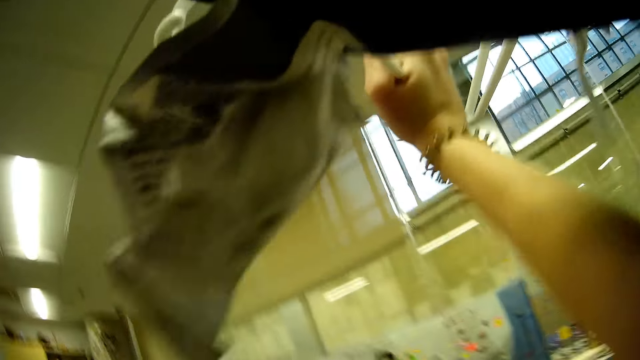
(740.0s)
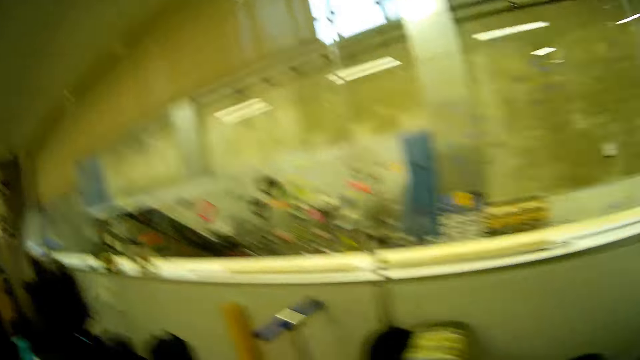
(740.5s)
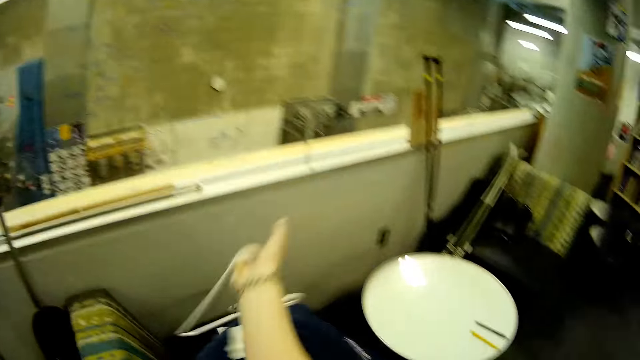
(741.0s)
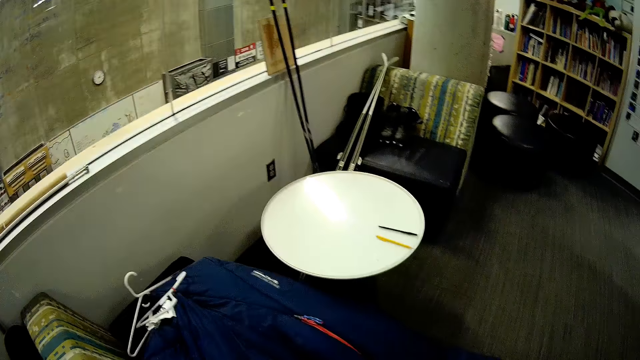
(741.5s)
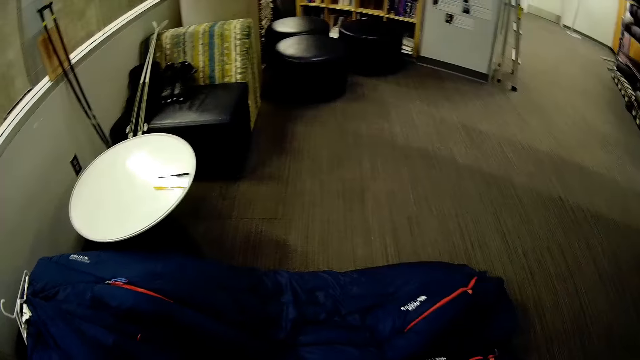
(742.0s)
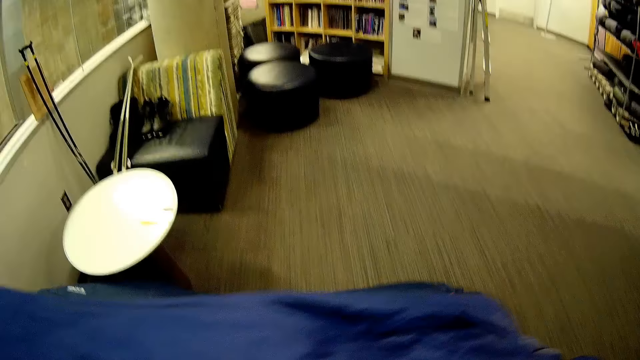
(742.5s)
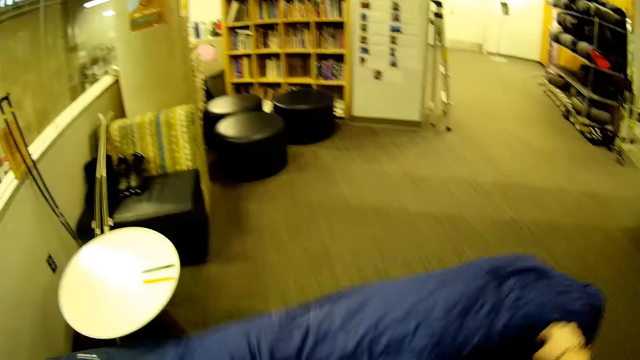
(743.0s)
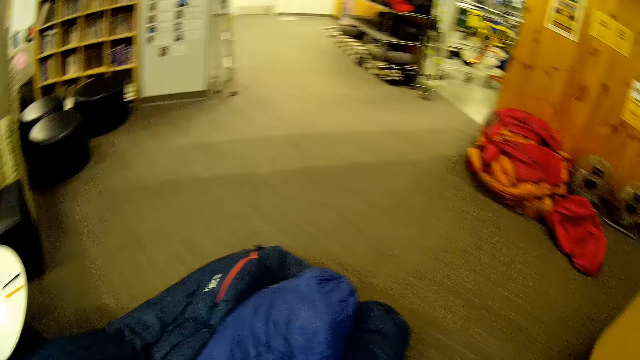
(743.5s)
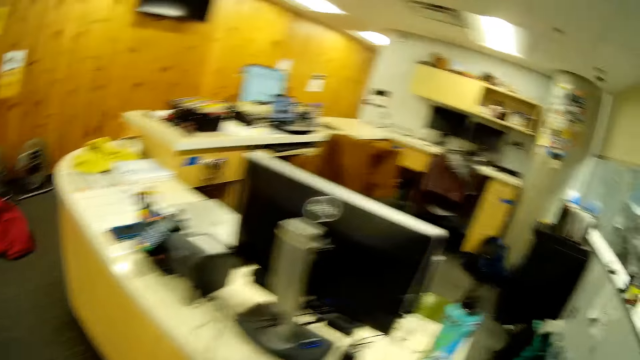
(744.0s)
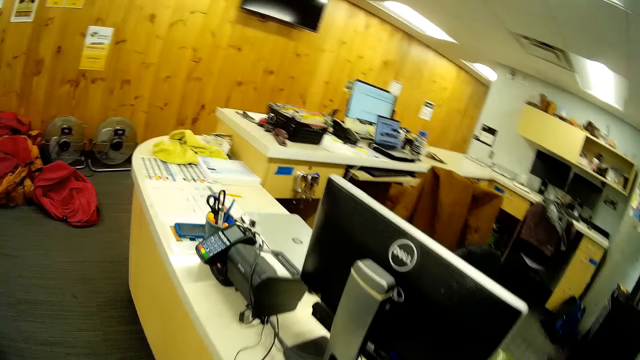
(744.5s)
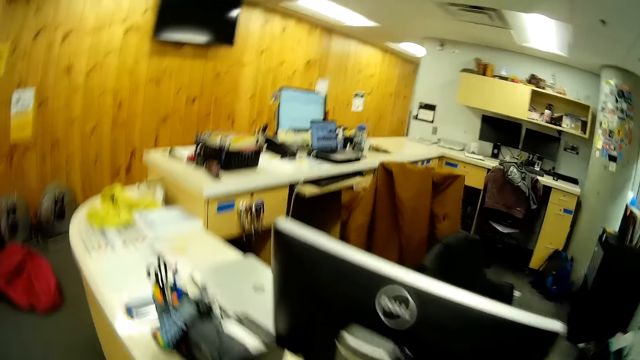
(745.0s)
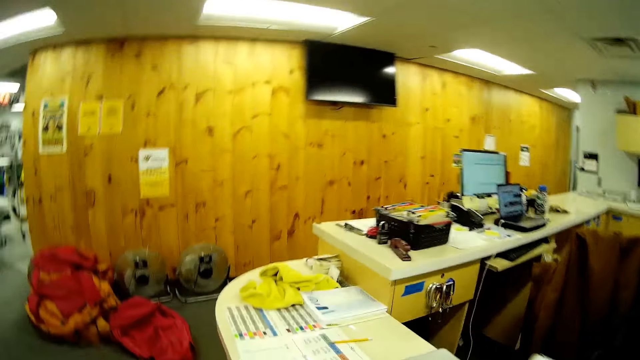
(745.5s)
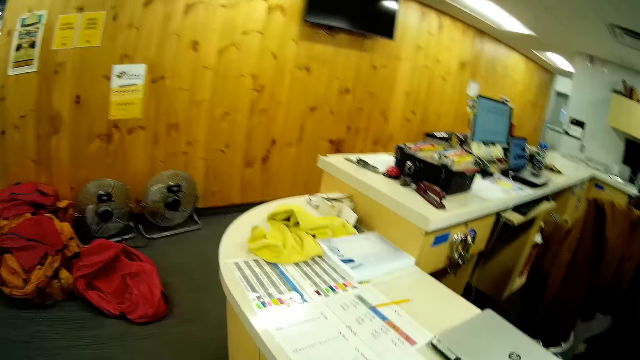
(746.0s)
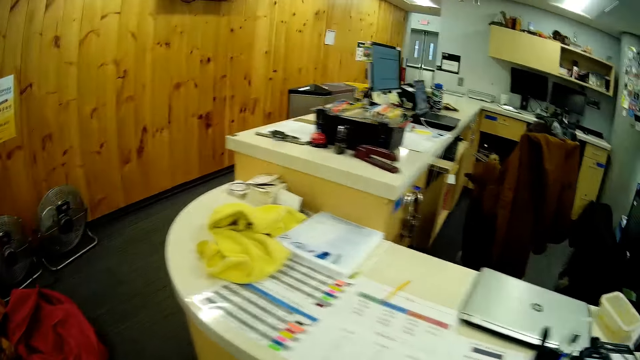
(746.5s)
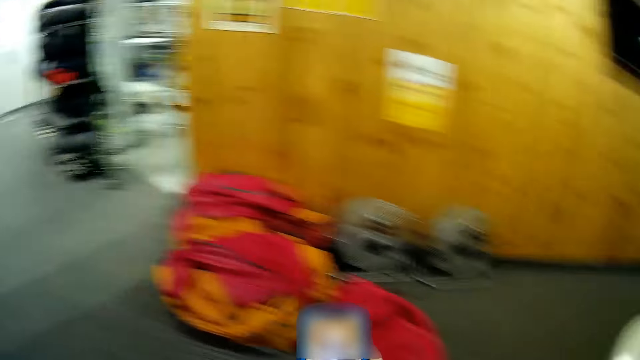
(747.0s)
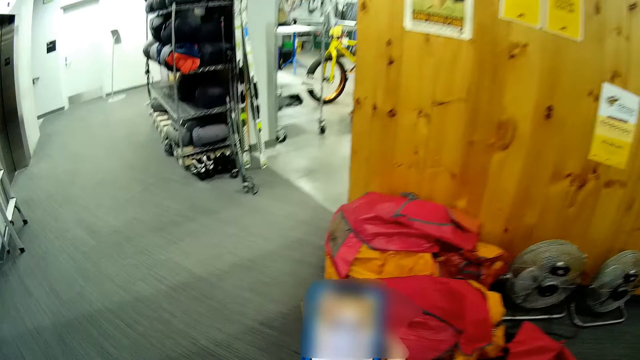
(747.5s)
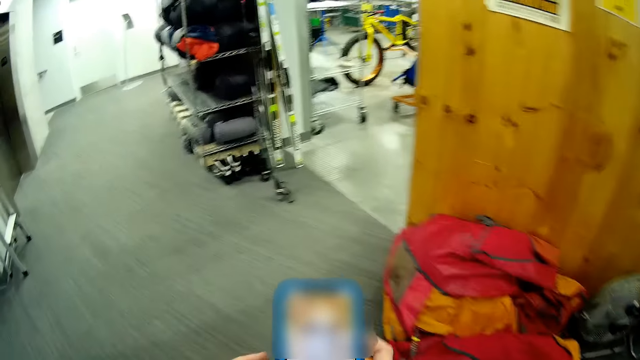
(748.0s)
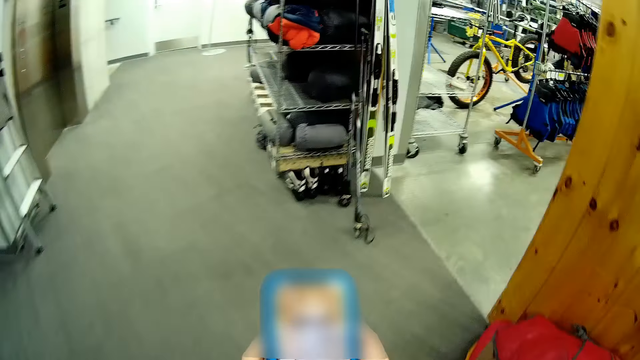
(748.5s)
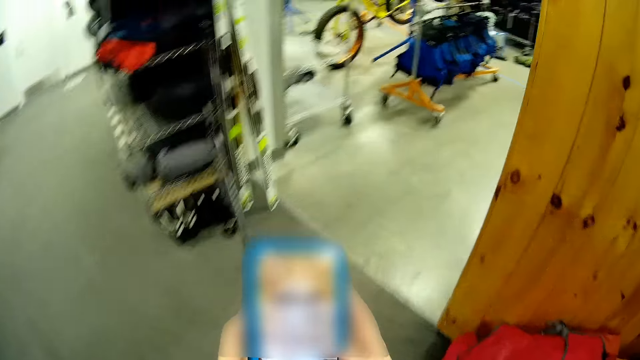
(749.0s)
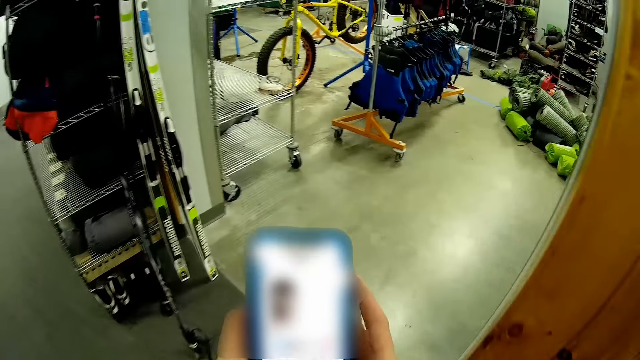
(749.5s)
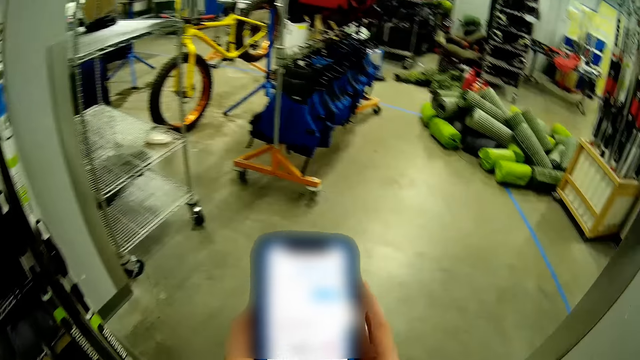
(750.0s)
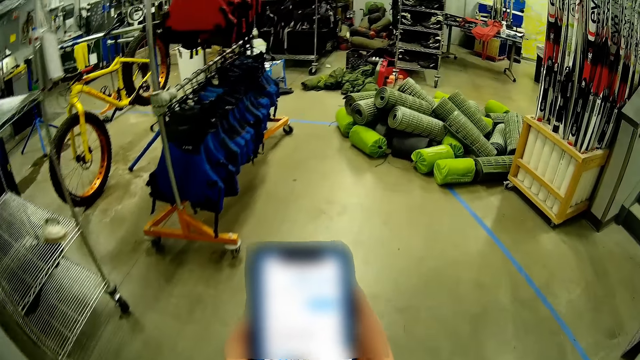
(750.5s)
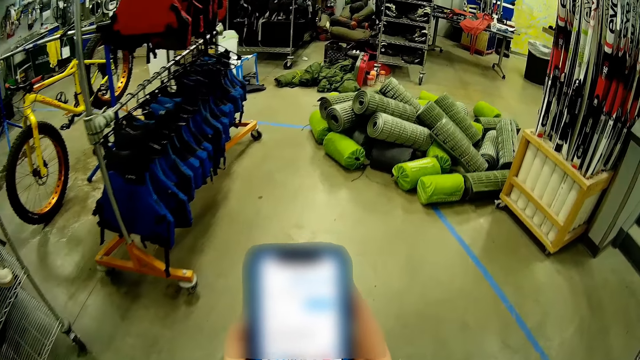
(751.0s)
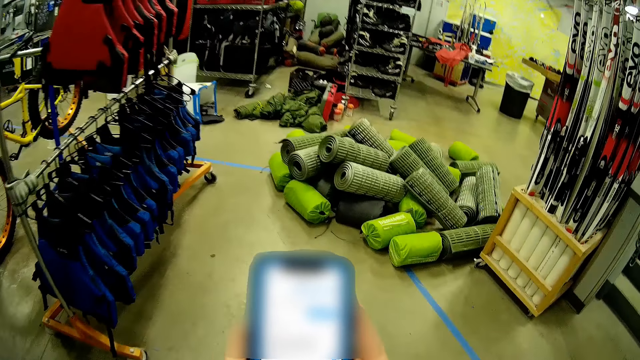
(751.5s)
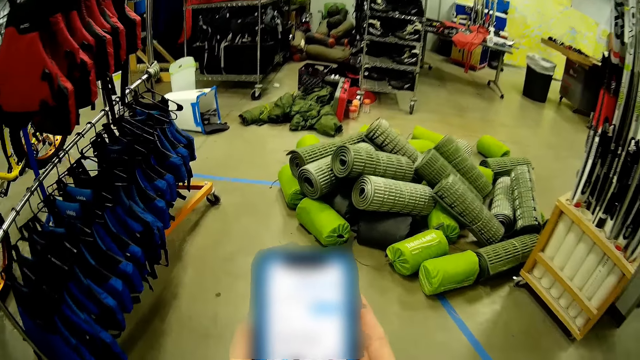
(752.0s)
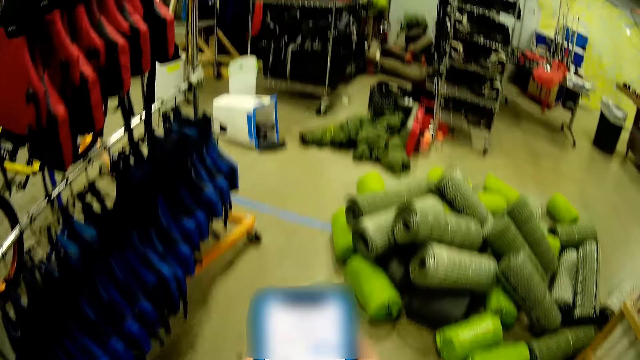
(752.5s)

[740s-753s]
The camera wearer drops the hanger on a chair with his right hand. He puts bags on the floor. He drops the camp bed on the chair with both hands. He holds the phone in his right hand. He operates the phone with both hands.

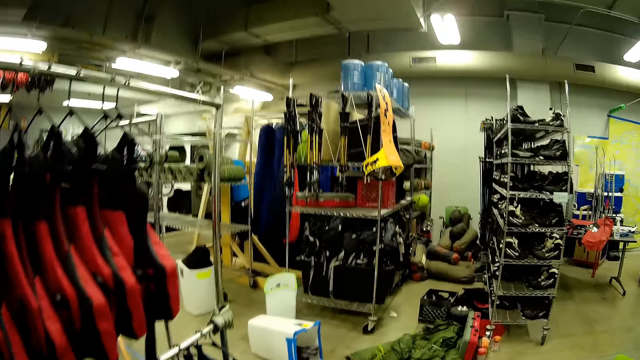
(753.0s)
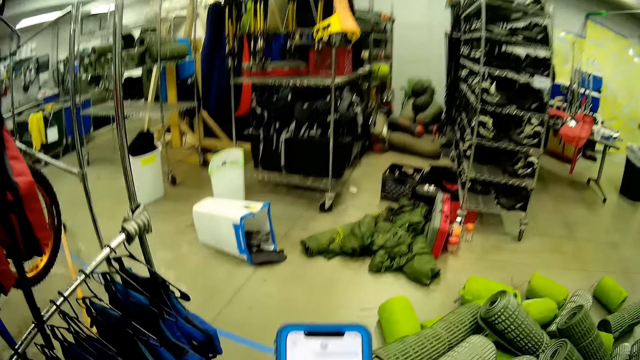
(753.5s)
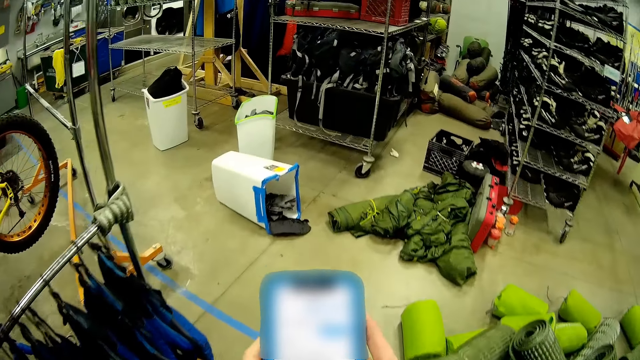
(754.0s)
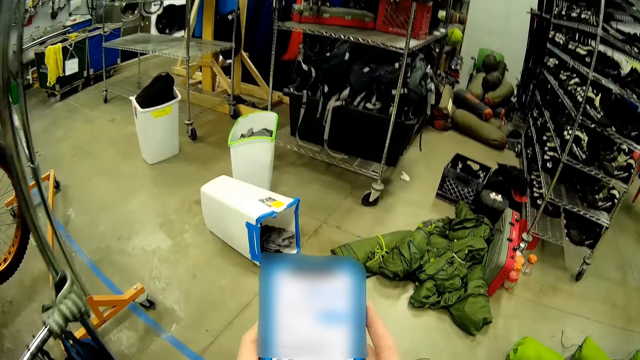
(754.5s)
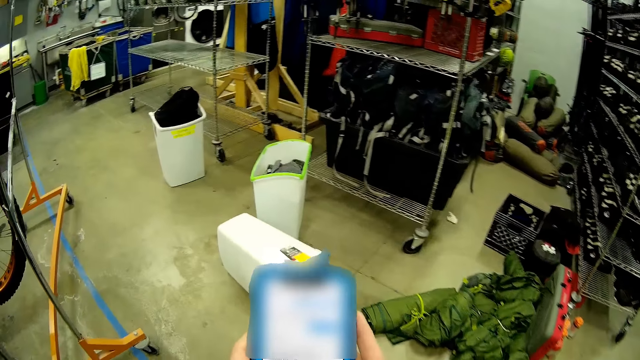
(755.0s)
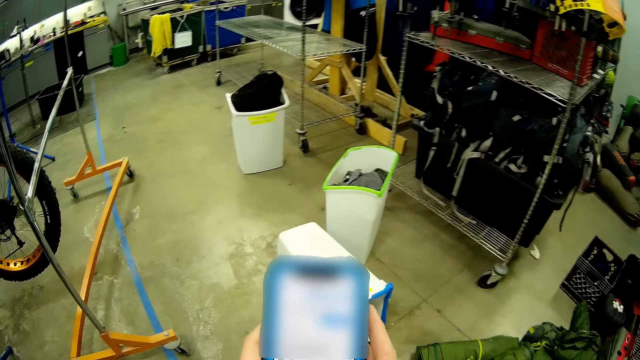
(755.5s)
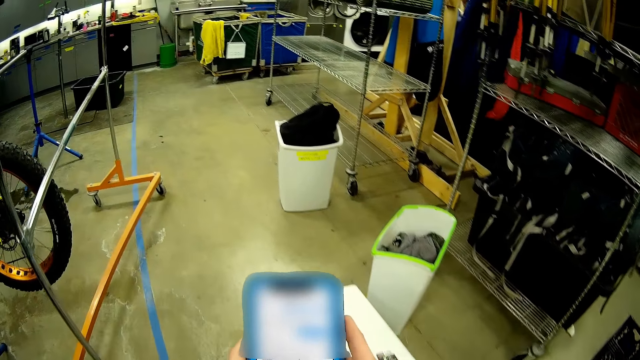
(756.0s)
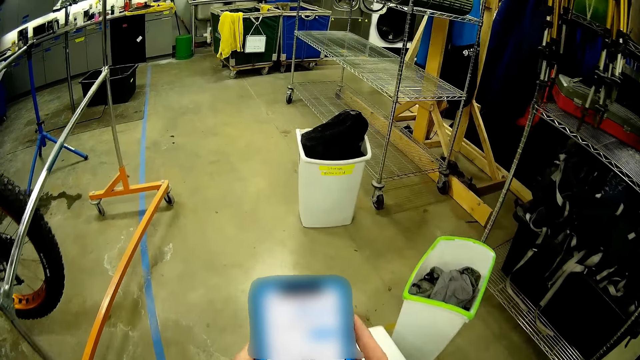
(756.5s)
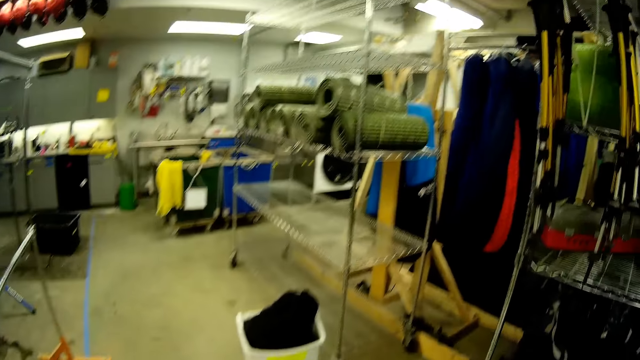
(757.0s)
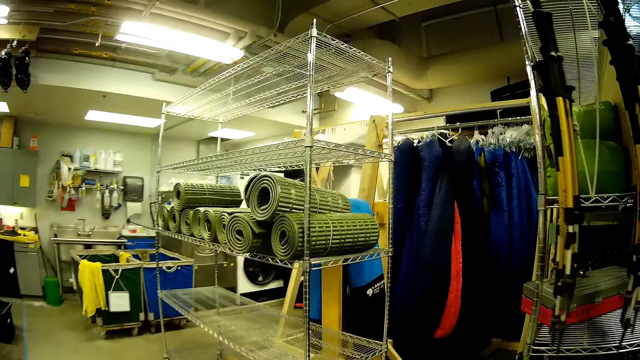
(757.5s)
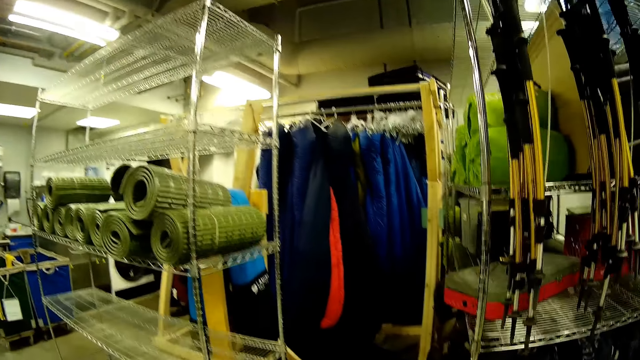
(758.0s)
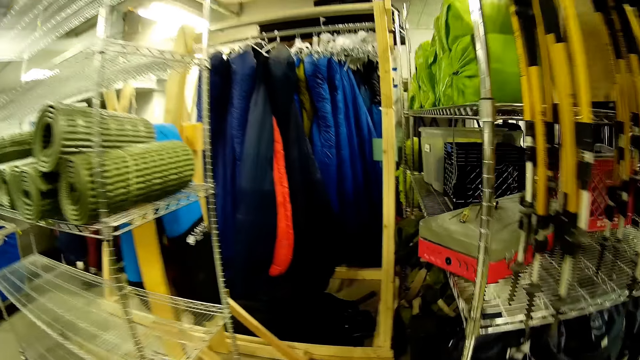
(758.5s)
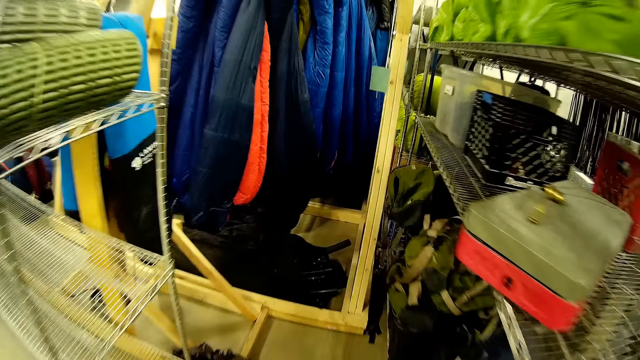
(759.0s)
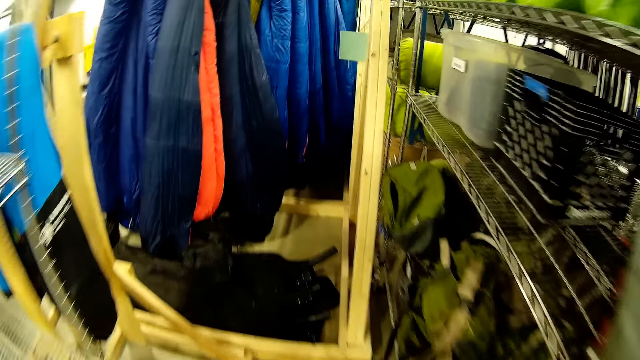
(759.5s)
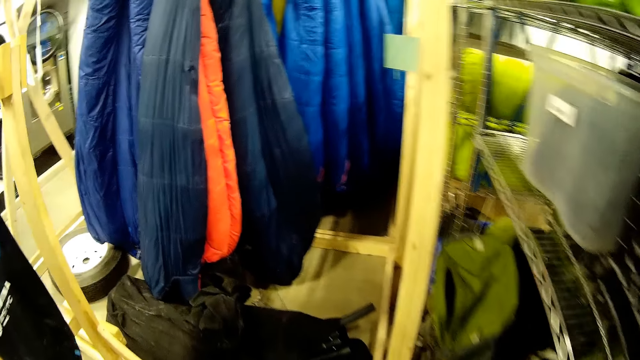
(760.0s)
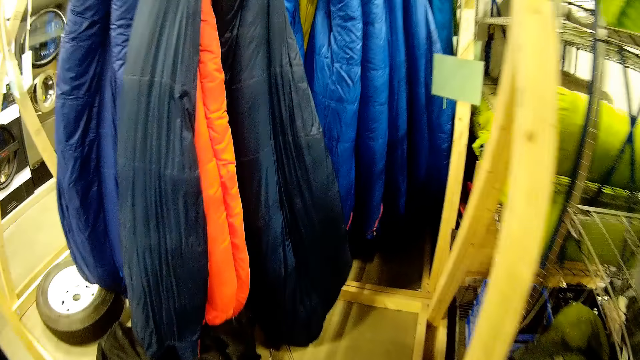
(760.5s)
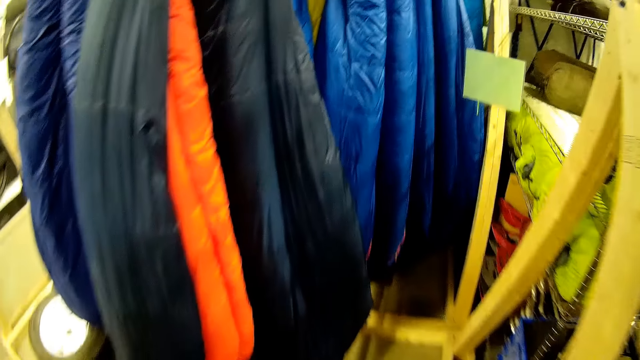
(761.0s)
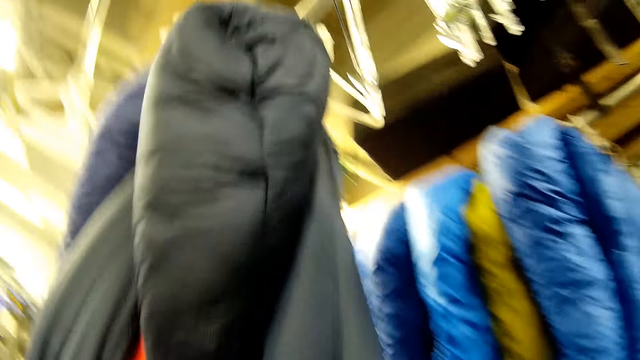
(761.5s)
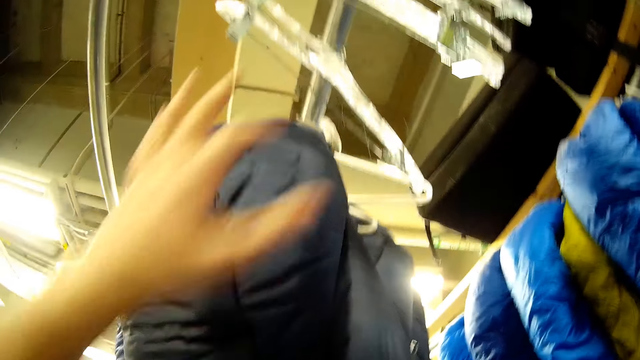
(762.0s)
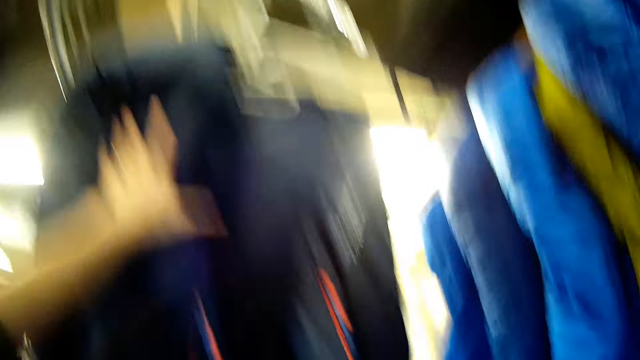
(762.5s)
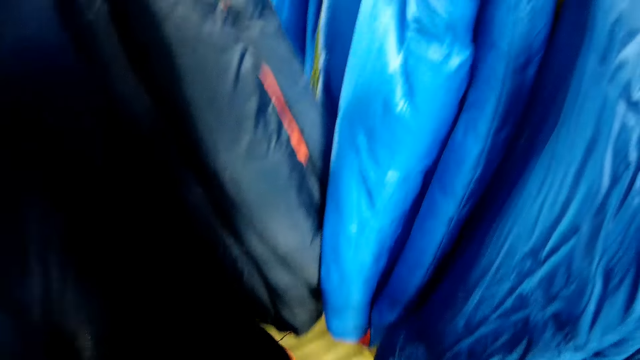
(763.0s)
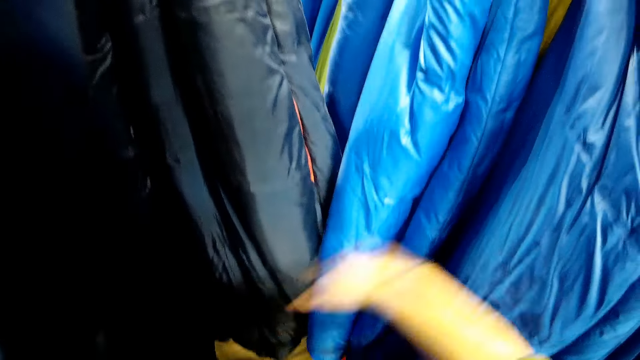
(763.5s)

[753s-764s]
The camera wearer holds a camp bed on a rack with his left hand. He looks through bags.
